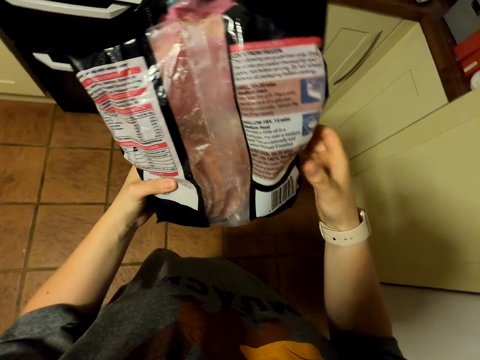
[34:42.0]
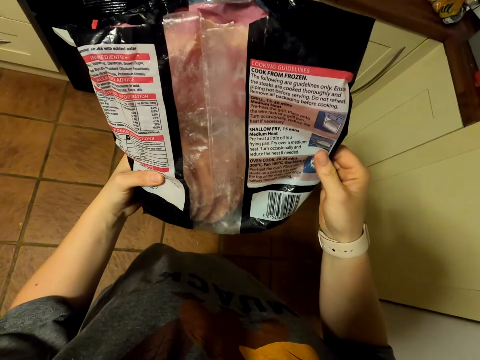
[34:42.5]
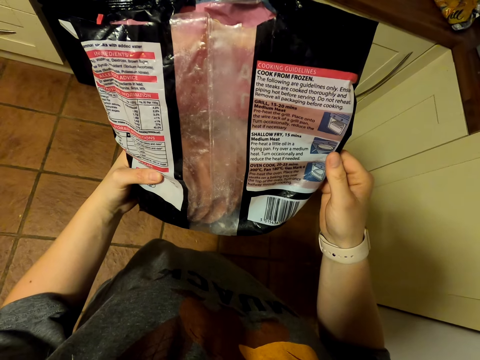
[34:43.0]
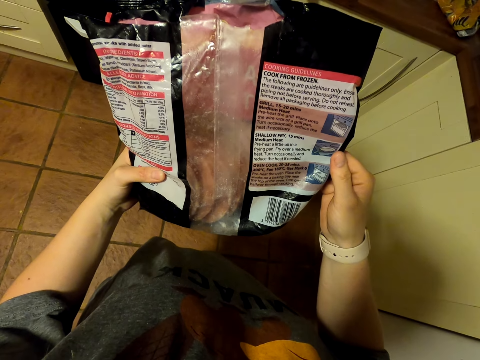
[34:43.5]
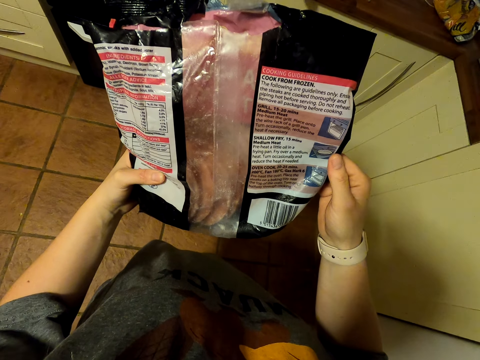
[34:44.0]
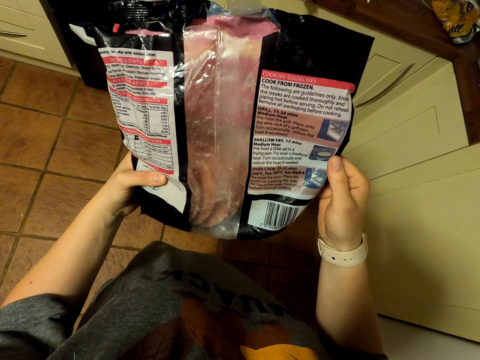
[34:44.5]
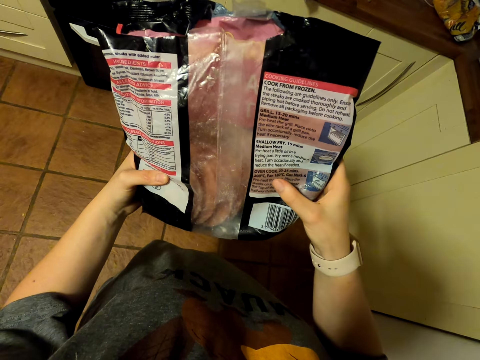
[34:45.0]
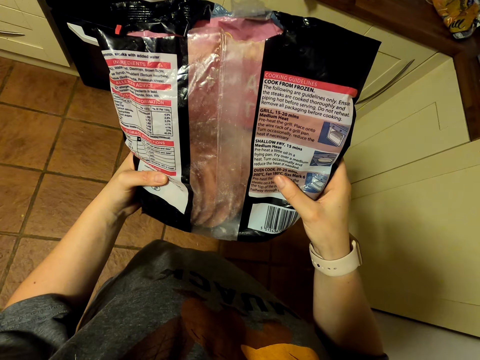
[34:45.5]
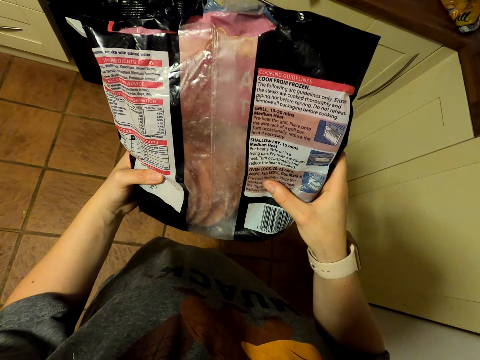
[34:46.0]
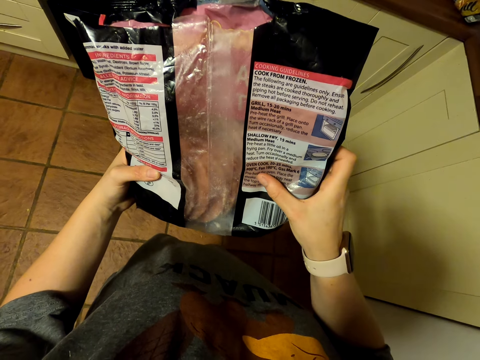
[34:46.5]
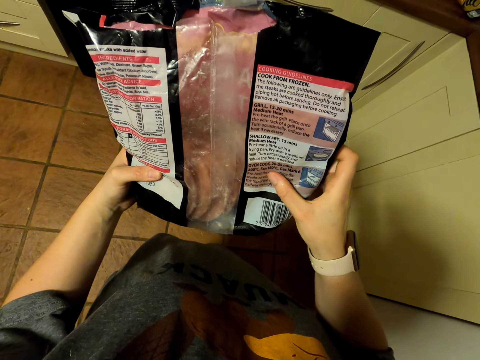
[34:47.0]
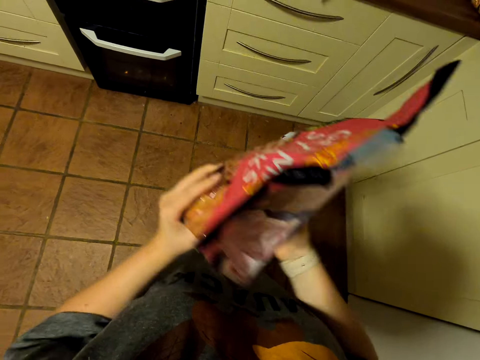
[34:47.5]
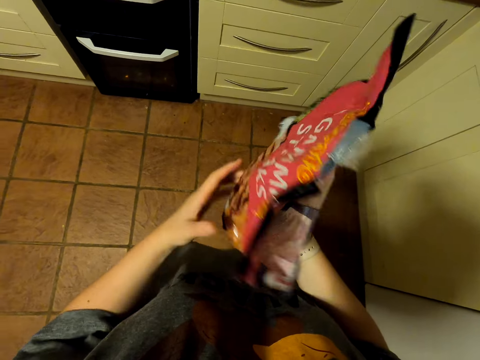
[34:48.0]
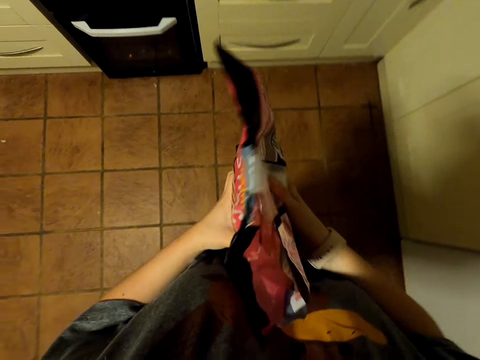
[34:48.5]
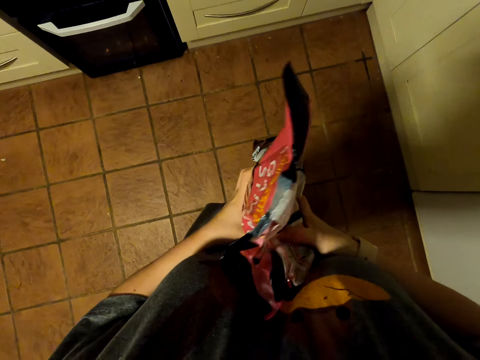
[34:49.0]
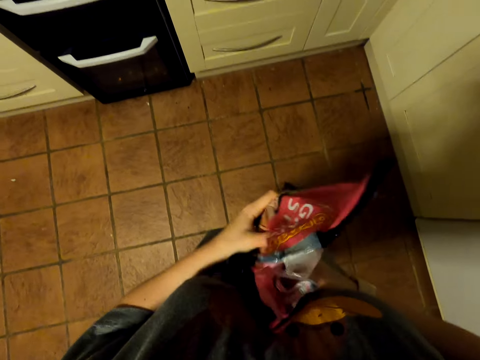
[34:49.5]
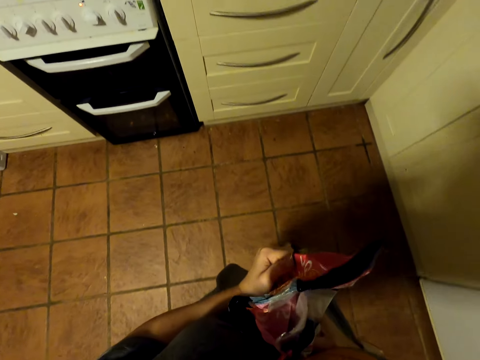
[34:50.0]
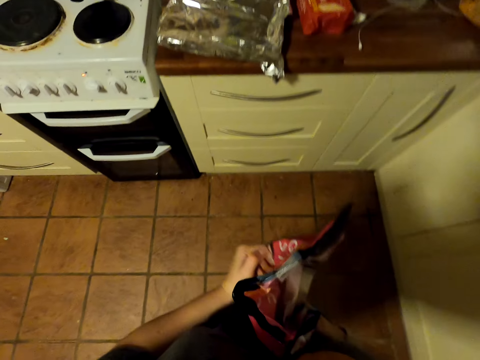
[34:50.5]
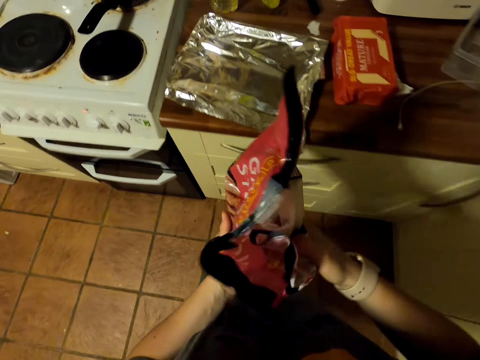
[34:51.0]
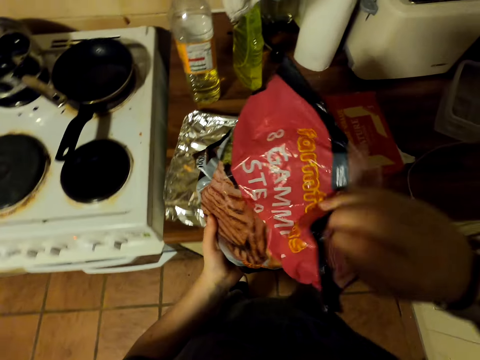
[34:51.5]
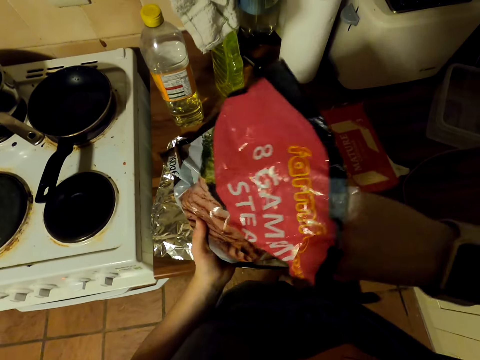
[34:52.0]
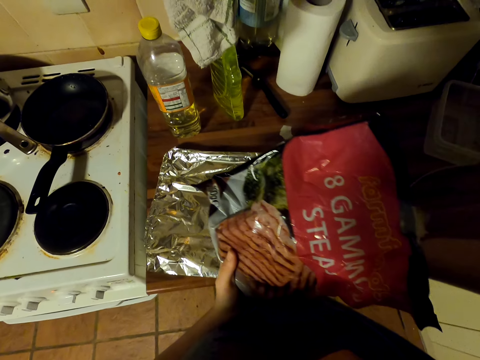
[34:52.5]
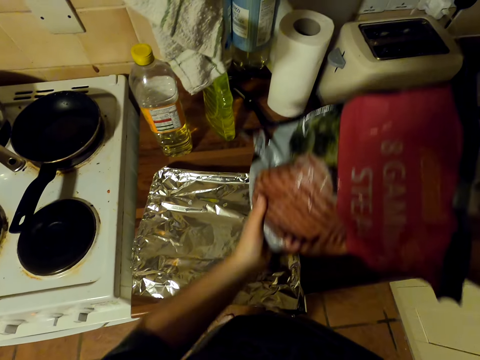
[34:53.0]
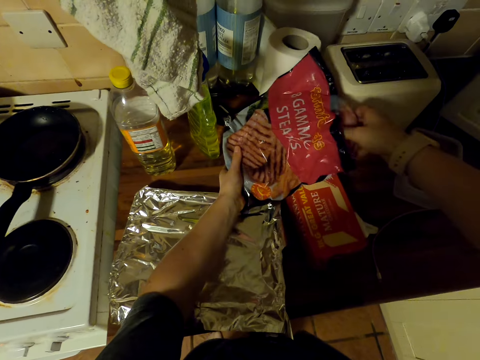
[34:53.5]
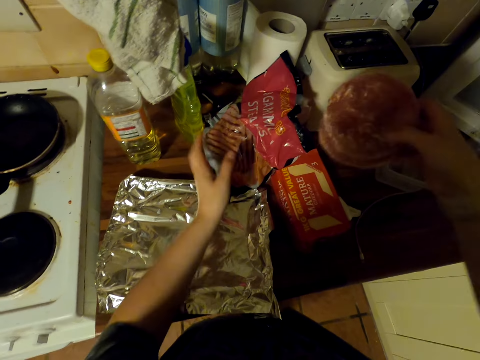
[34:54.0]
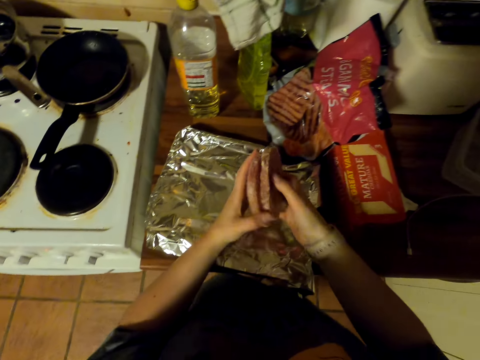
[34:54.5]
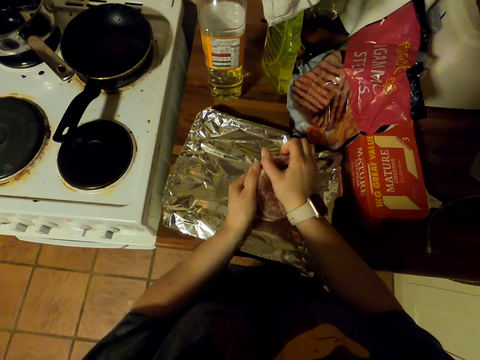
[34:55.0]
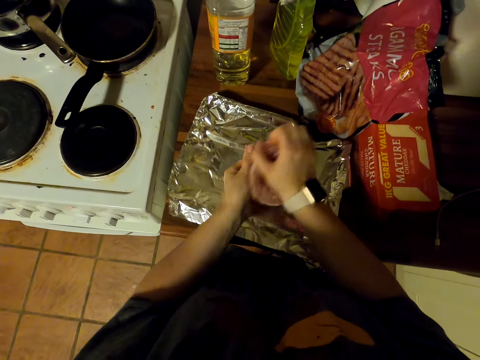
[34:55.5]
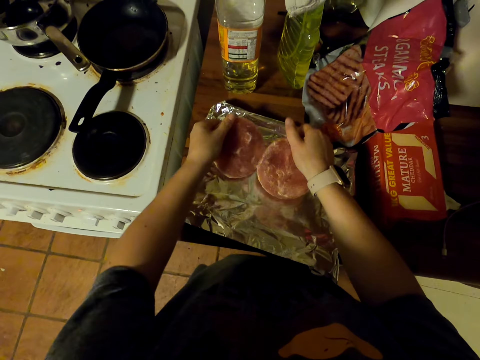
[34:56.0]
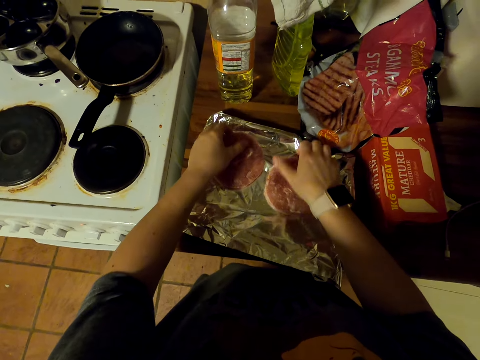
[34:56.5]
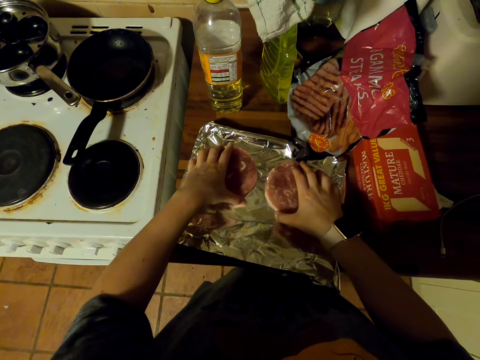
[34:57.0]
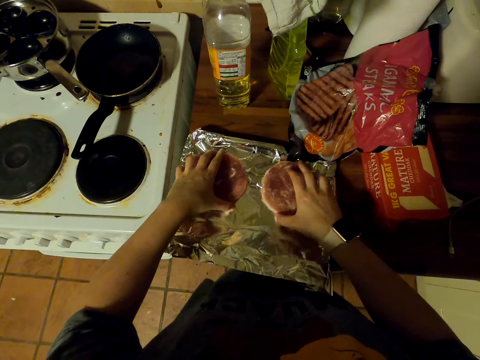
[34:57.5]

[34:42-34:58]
The camera wearer reads the steak paper. They turn the steak paper. They squeeze the round meat. They press the steak paper and walk around. They pick the steaks in the paper. They put the steak paper on the countertop. They separate the steaks. They put the steaks on the tray or oven plate.

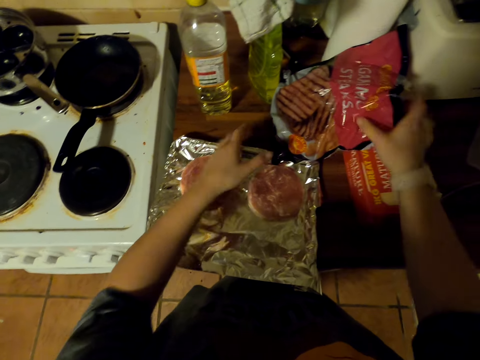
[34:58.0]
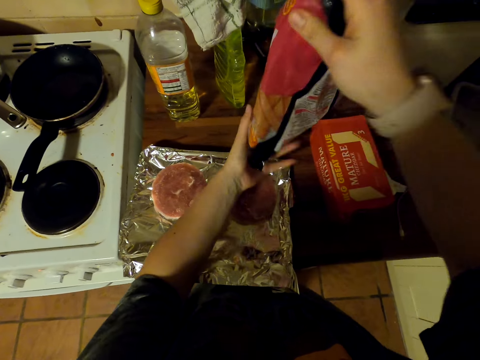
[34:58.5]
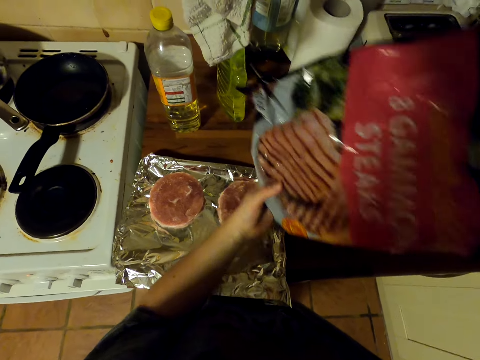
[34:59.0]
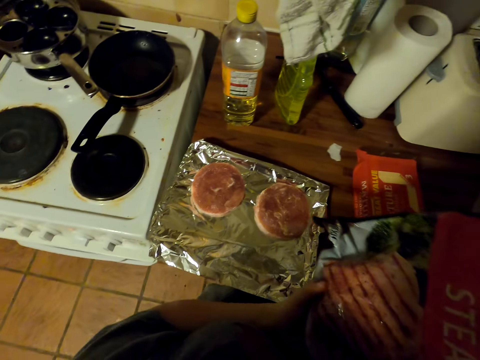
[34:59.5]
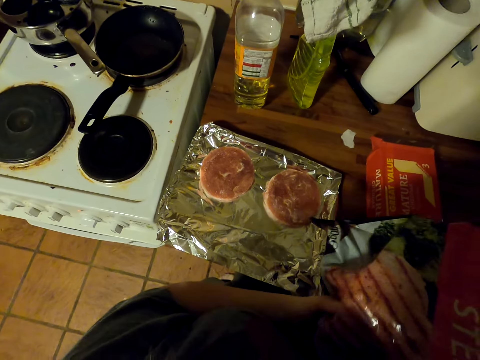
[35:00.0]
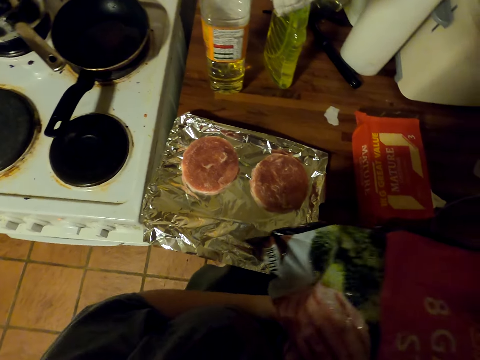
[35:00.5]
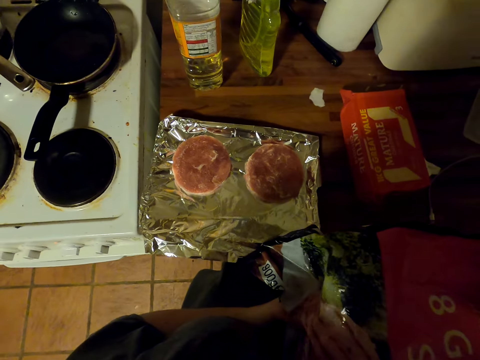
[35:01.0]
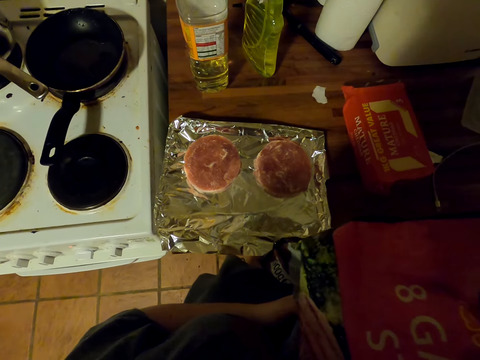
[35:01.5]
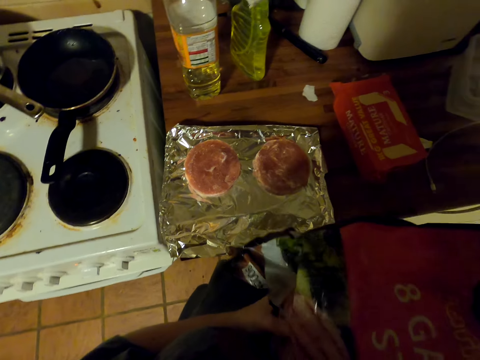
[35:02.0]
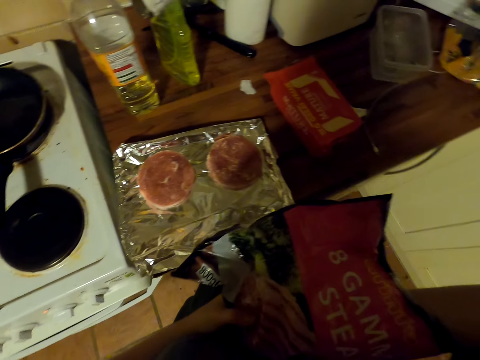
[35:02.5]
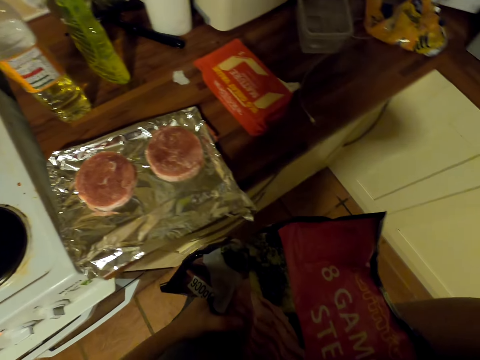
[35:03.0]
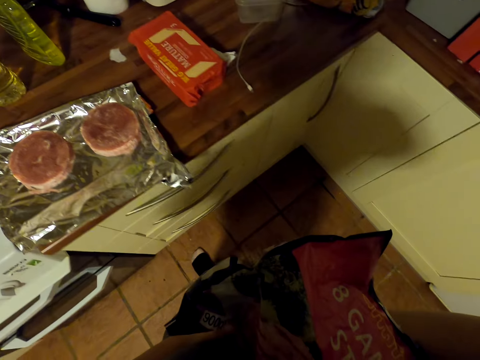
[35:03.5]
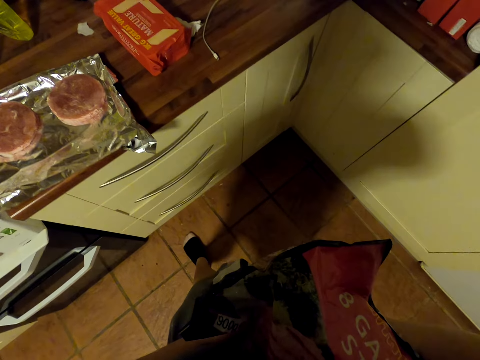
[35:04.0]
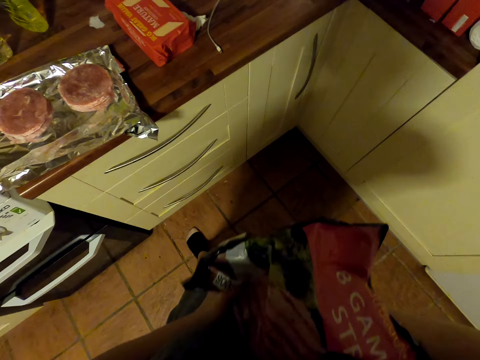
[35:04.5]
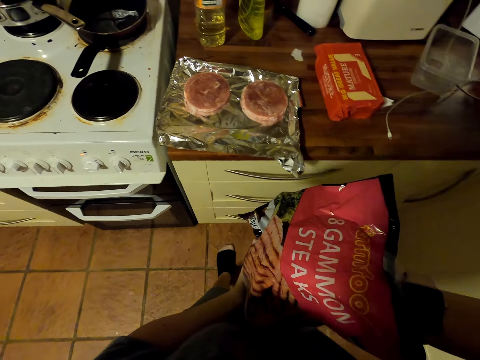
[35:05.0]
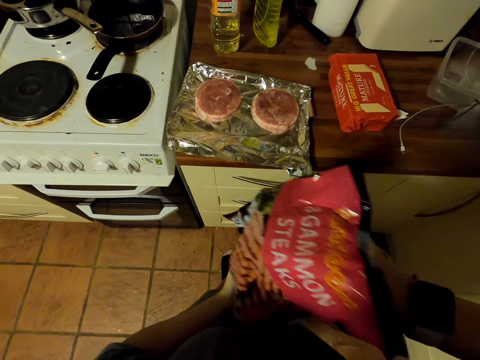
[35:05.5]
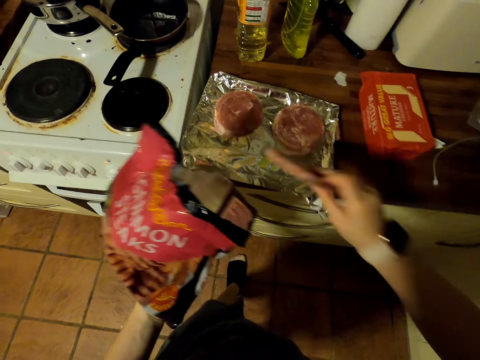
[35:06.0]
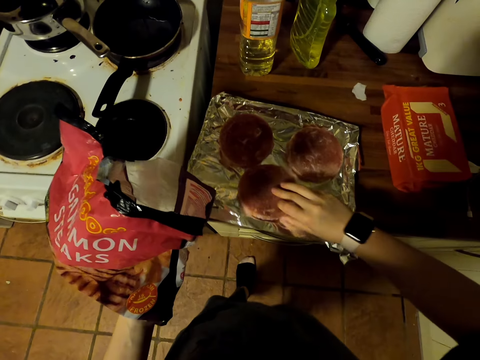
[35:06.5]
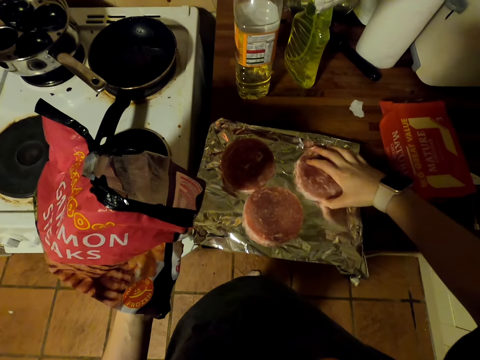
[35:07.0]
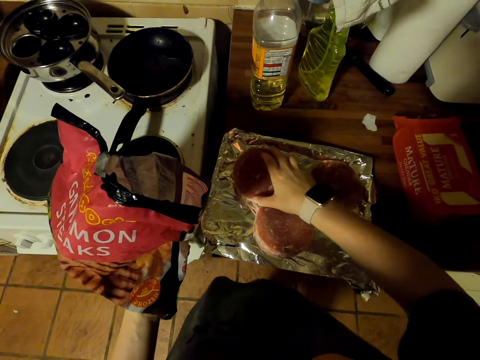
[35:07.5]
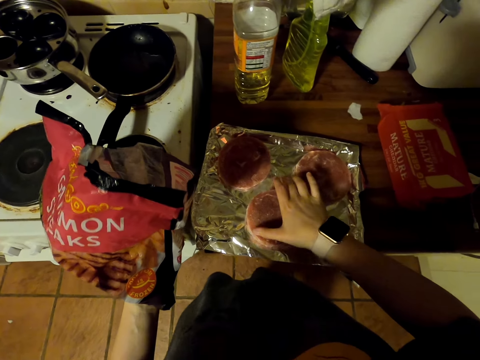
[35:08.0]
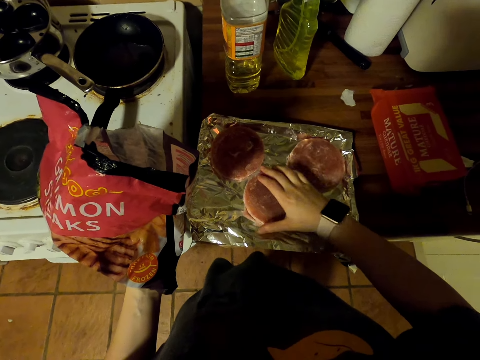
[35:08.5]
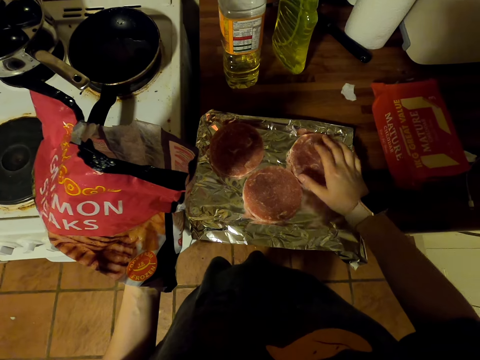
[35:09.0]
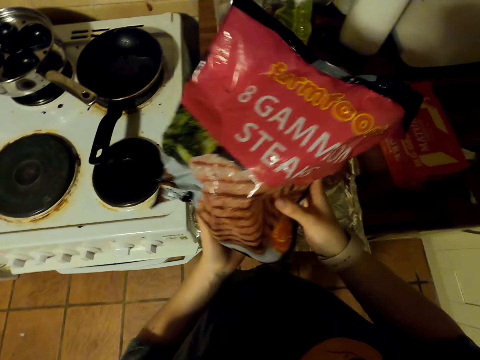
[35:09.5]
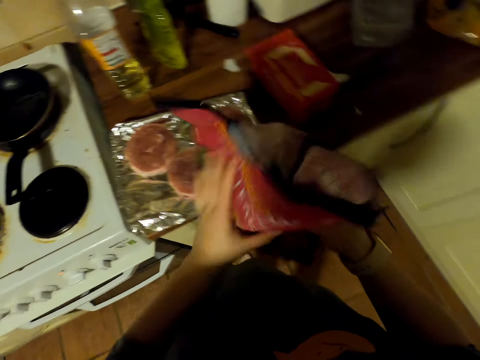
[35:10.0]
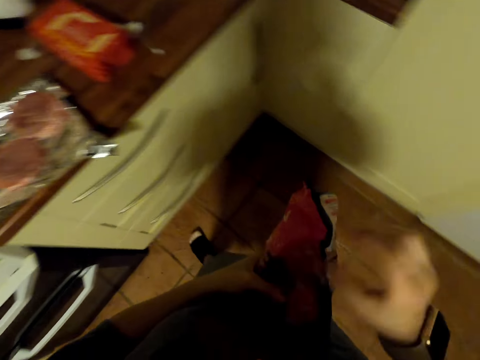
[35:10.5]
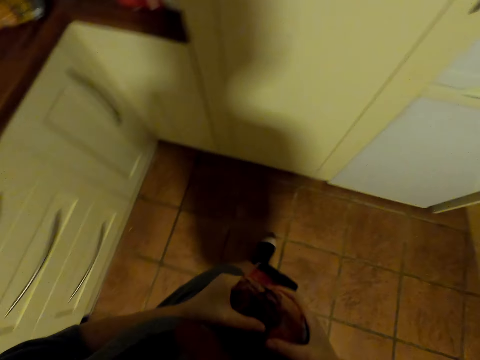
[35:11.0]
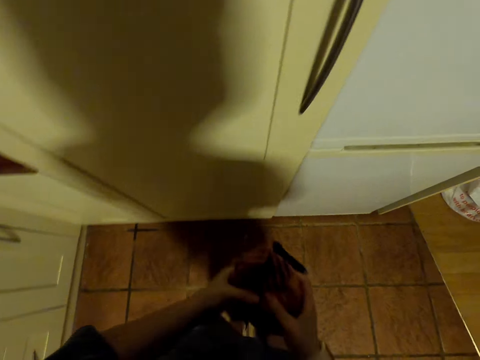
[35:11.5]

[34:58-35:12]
The camera wearer picks the steak paper on the countertop. They pick the steak in the paper. They put the steak on the tray. They move the steaks on the tray. They fold the steak paper and walk around.
